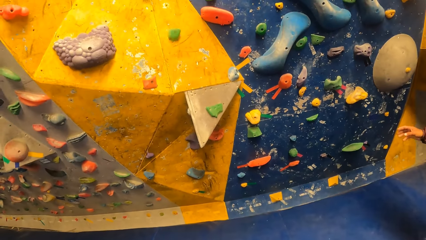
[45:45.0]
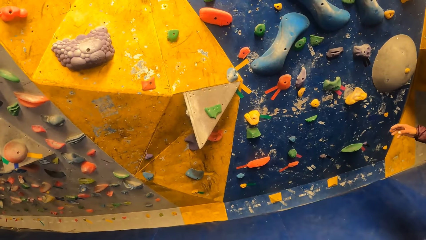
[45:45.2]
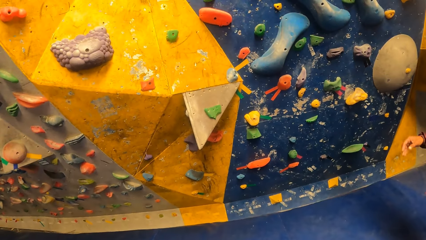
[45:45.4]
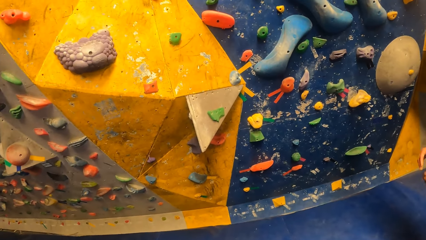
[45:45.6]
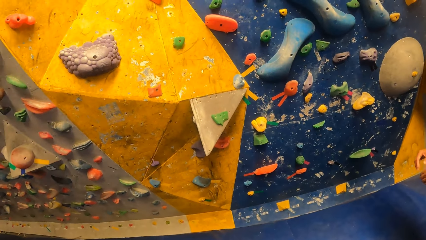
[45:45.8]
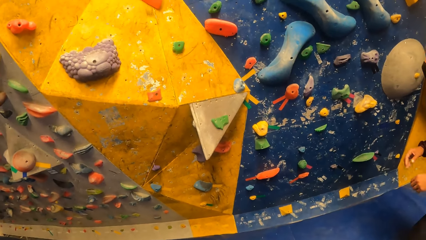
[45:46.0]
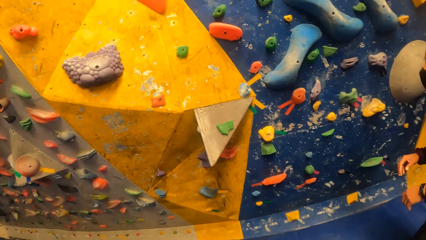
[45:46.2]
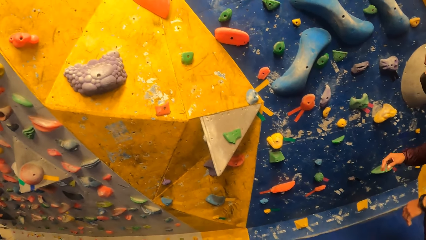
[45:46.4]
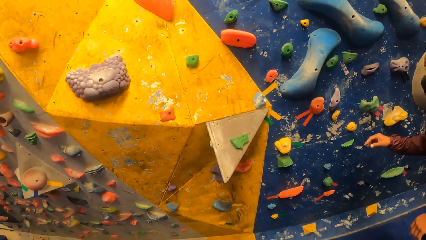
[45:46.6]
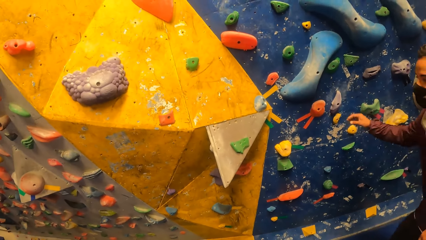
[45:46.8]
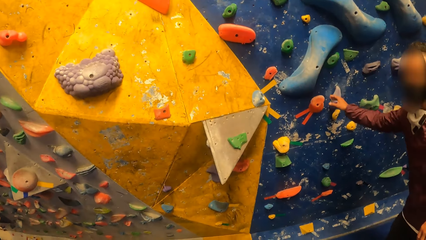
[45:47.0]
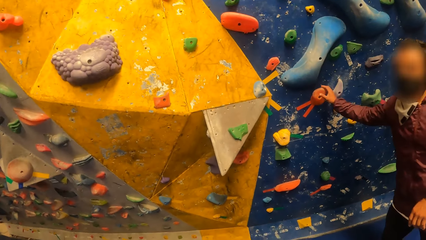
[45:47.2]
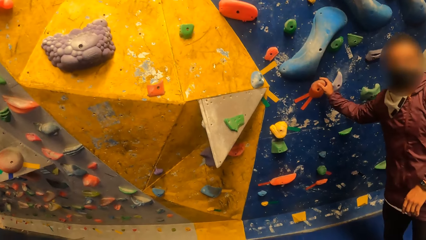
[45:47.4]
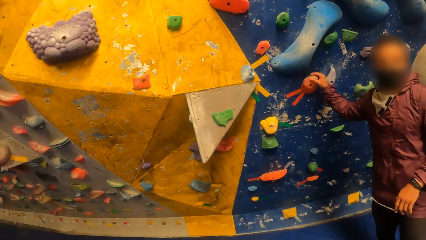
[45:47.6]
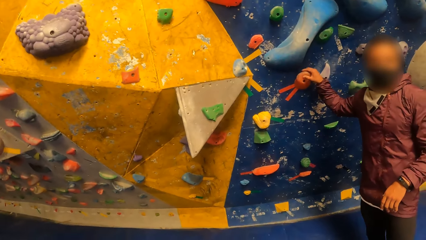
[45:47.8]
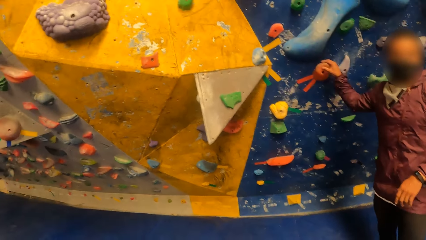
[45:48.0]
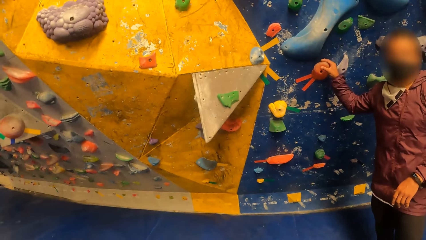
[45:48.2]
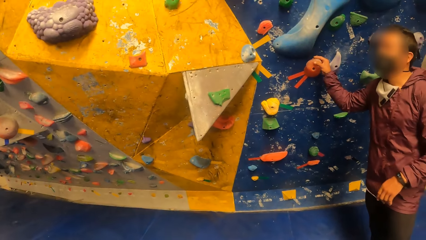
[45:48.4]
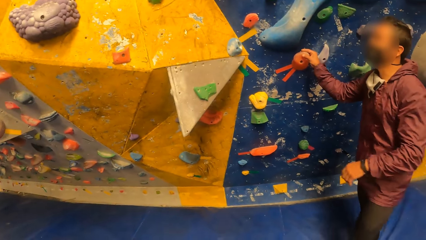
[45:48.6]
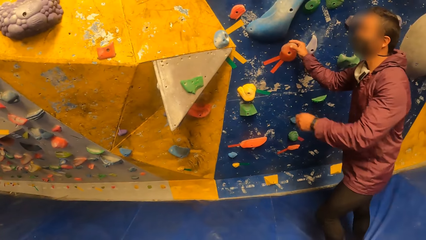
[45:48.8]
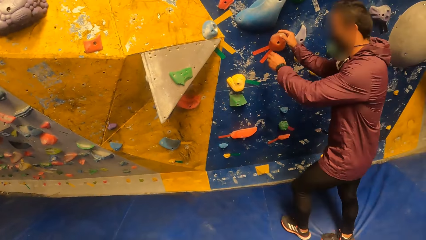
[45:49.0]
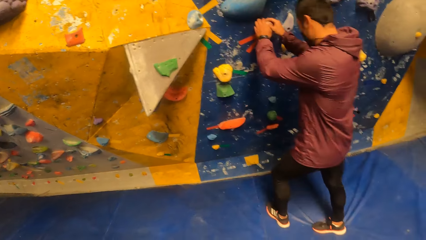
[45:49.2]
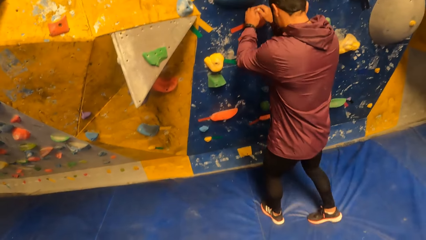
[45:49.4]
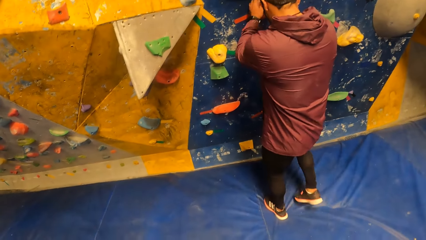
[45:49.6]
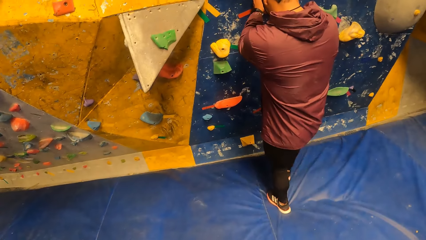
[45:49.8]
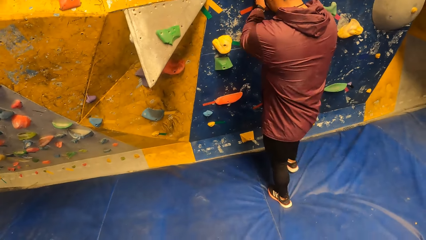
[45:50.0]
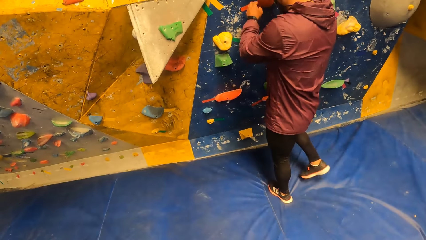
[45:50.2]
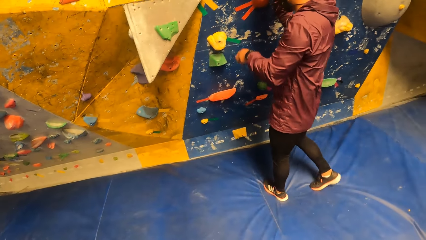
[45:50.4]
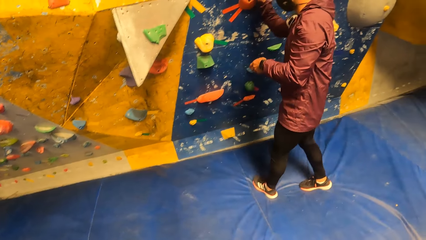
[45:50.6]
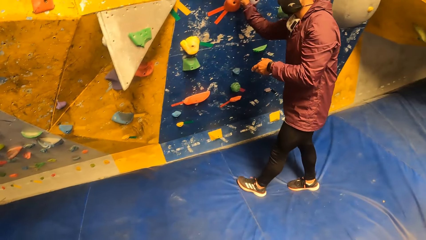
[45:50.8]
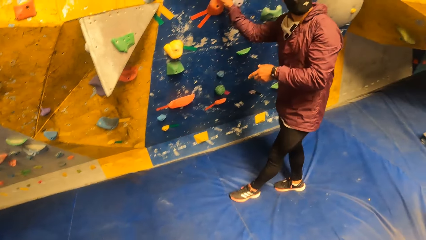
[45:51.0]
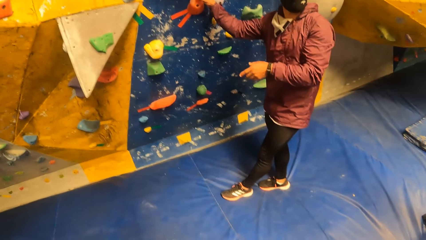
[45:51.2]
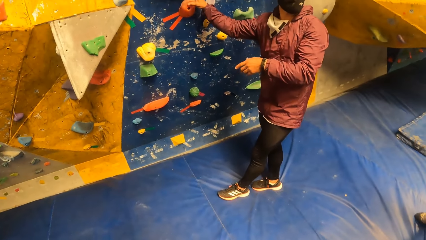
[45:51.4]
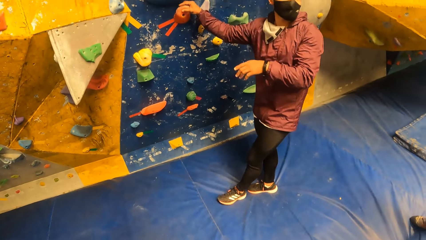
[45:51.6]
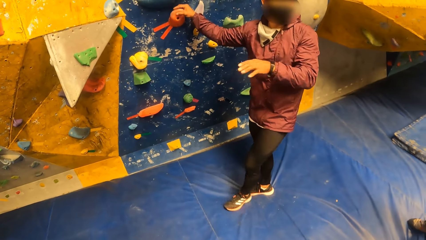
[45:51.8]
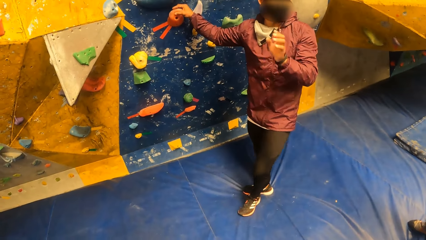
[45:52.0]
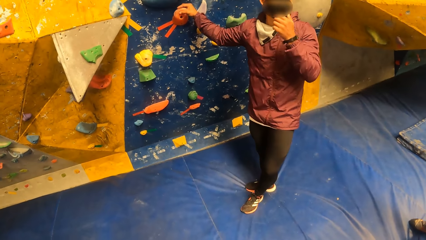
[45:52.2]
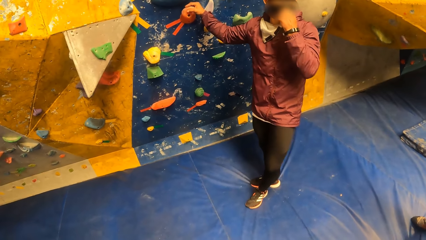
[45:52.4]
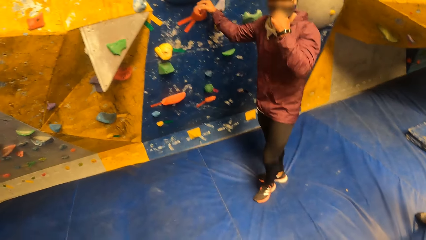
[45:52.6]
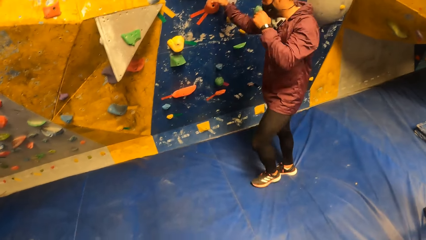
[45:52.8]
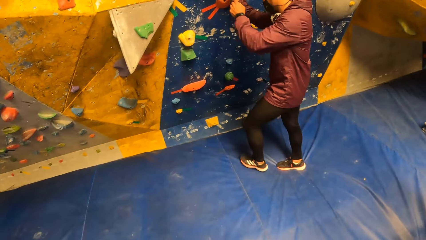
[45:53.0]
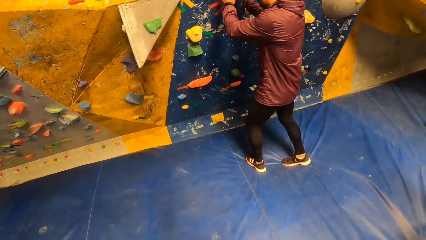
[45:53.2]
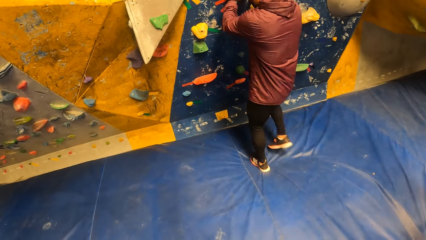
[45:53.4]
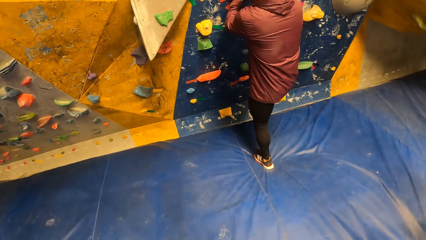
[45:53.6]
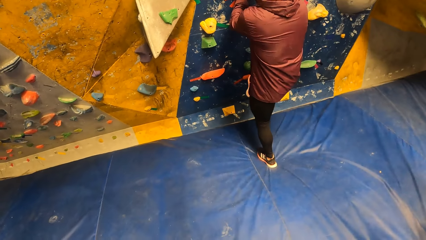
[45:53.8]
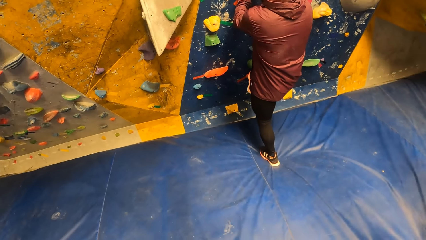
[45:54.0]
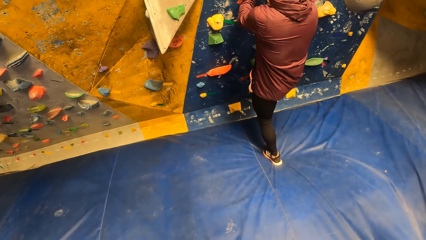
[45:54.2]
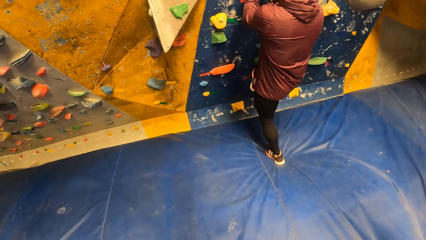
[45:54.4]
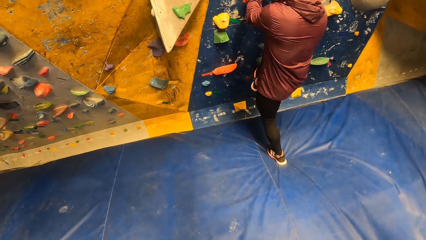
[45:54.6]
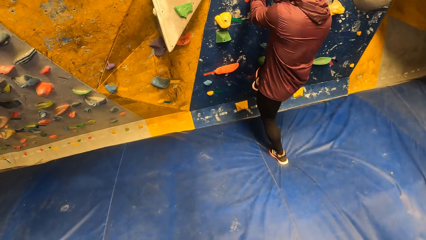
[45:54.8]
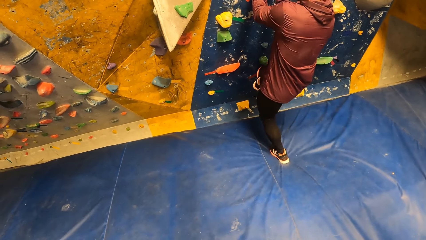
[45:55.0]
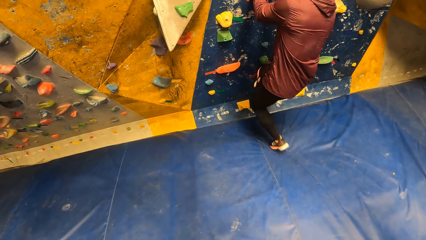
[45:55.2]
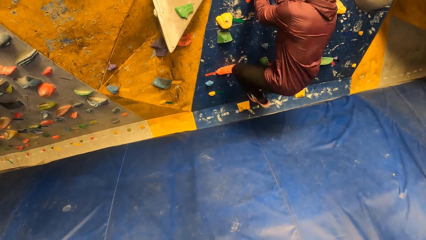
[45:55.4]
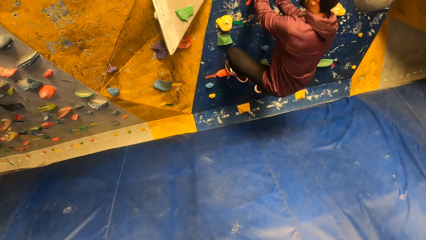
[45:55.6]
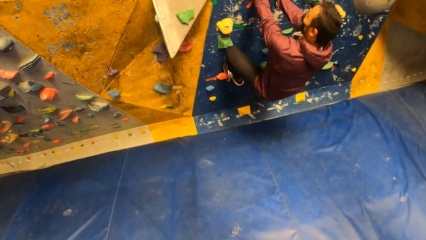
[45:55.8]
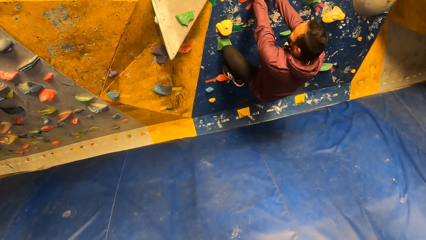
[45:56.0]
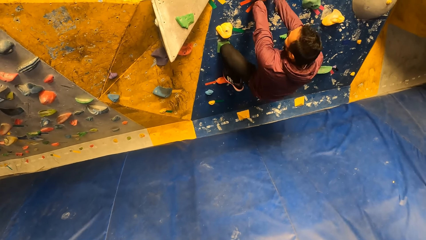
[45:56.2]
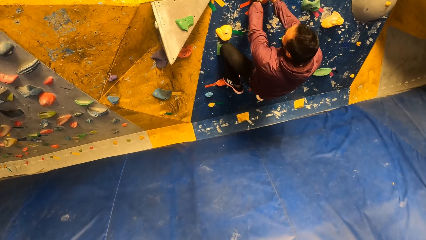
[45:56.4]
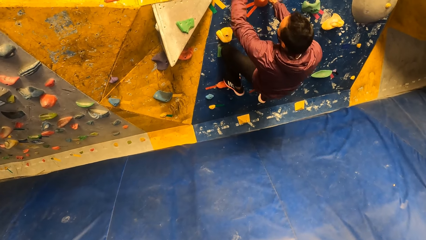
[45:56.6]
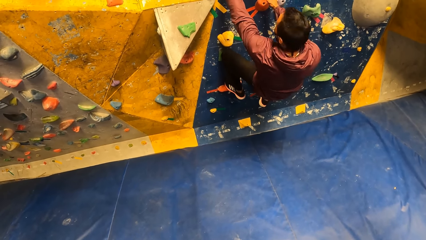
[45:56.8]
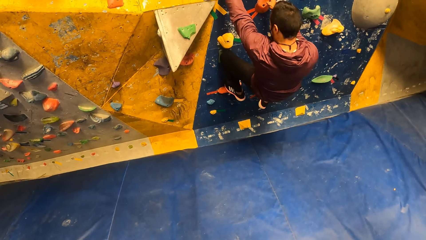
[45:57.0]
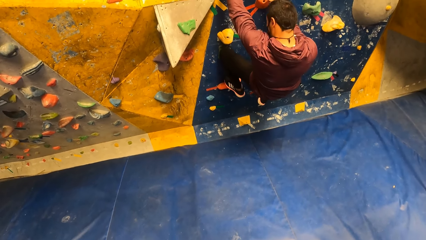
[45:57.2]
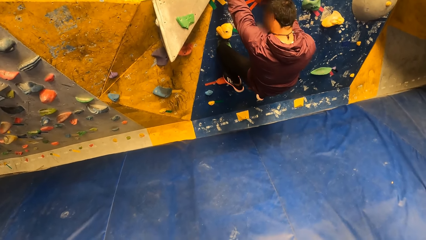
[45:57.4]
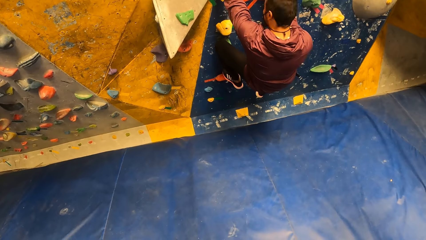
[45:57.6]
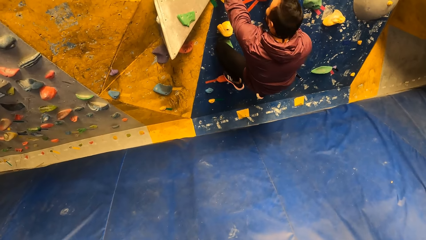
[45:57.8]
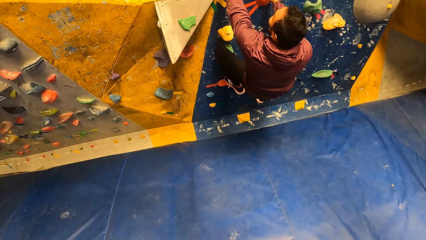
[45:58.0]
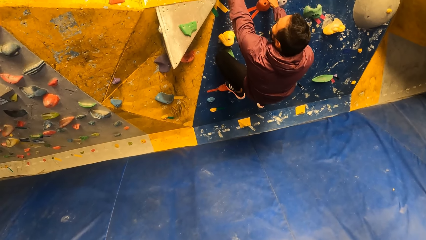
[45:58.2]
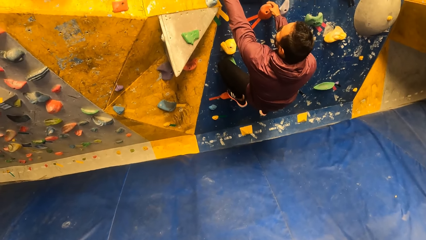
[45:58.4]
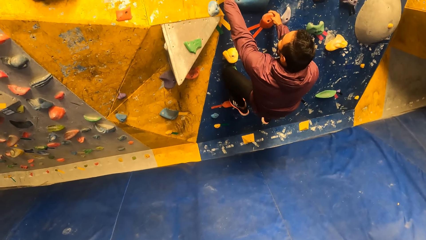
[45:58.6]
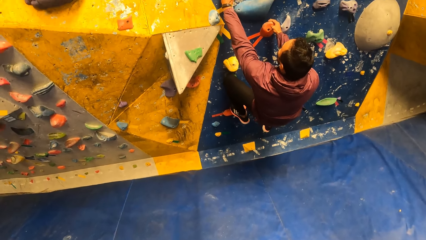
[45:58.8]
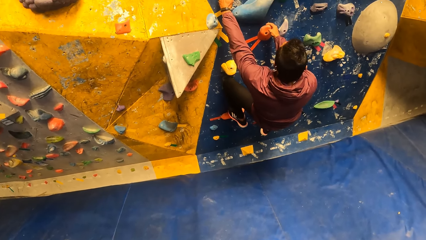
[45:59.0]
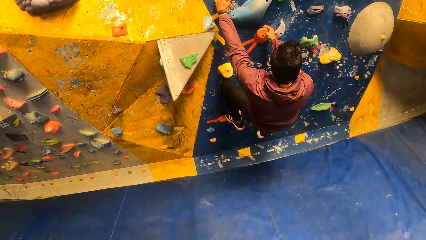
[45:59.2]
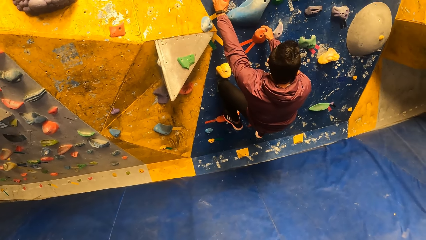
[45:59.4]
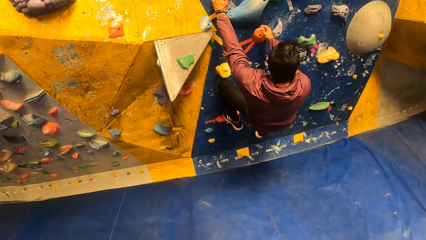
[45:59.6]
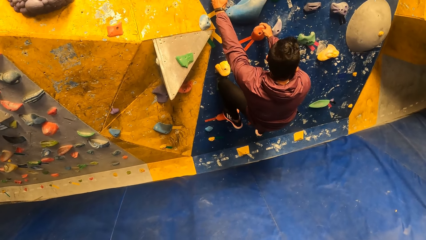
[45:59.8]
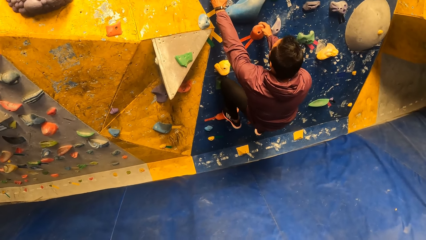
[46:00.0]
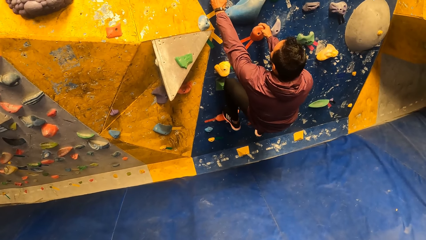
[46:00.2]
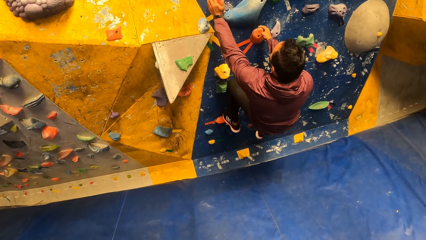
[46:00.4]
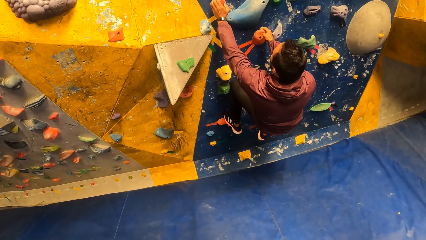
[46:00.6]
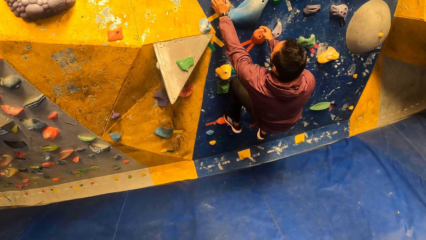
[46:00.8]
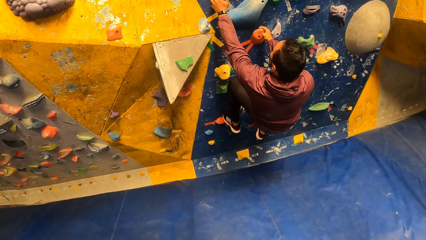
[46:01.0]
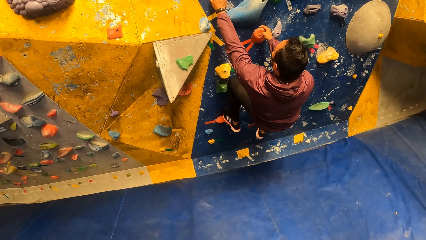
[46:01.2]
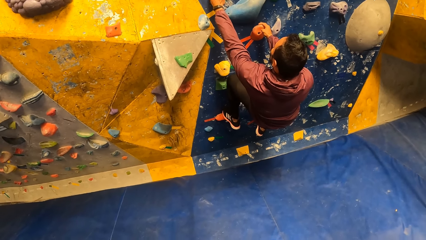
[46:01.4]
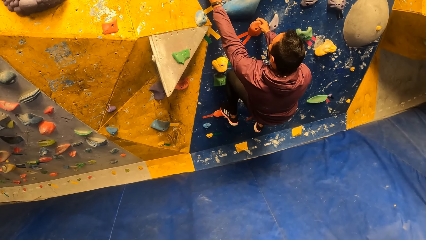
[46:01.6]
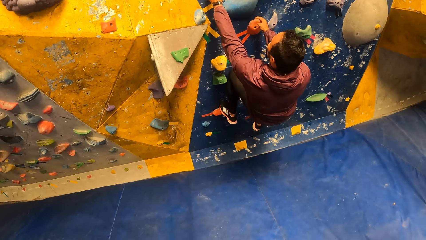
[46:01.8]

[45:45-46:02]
The man holds a step on the wall with his right hand. He holds the step on the wall with his two hands. He removes his left hand from the wall. The camera wearer interacts with the man. The man adjusts the nose mask on his face with his left hand, holds the step on the wall with his left hand, and places his right leg on the step on the wall. The camera wearer looks at the man. The man places his left leg on the step on the wall. He climbs the wall.
